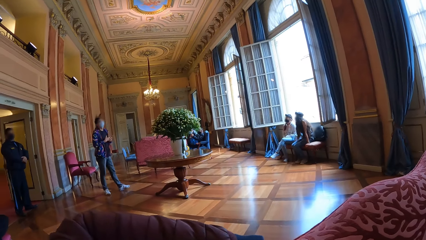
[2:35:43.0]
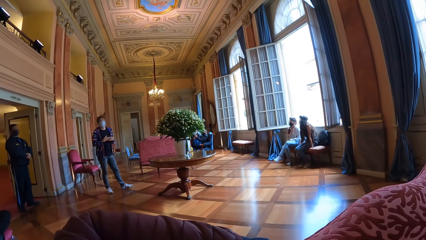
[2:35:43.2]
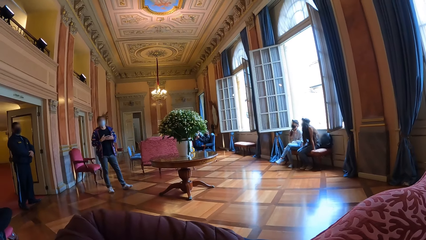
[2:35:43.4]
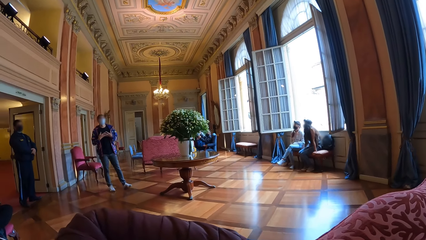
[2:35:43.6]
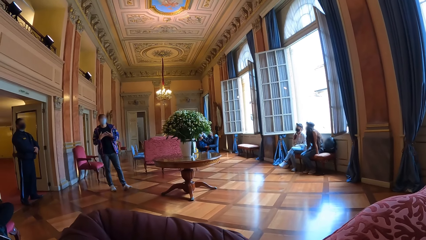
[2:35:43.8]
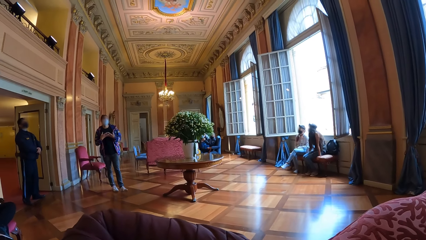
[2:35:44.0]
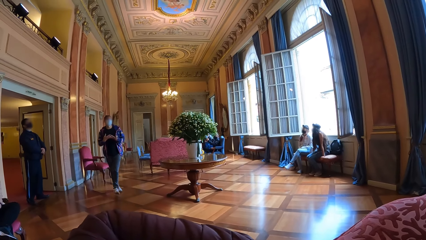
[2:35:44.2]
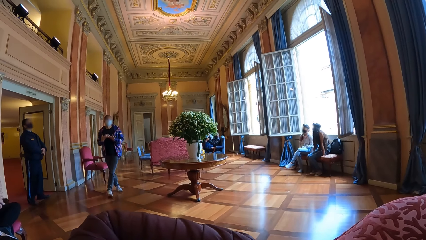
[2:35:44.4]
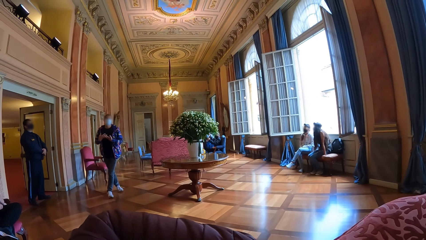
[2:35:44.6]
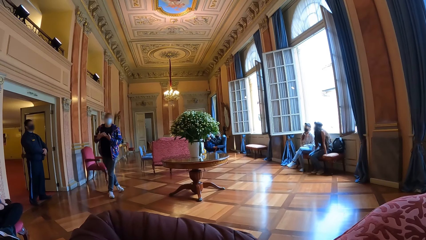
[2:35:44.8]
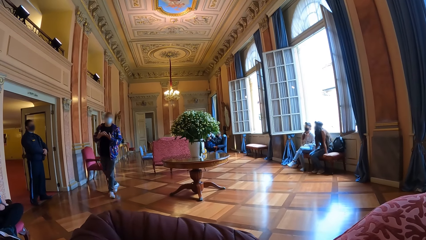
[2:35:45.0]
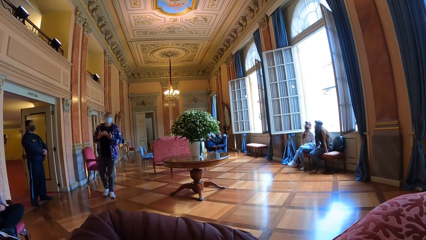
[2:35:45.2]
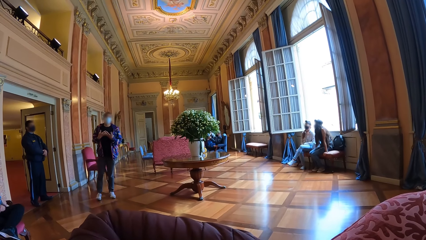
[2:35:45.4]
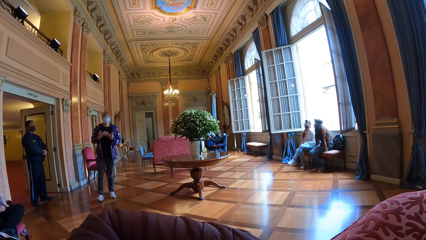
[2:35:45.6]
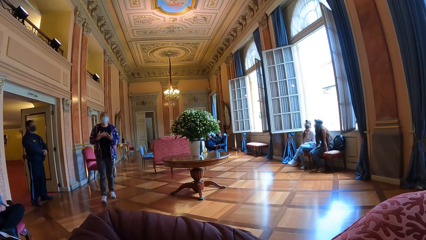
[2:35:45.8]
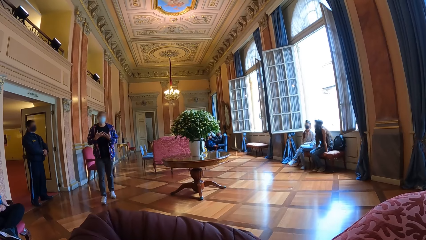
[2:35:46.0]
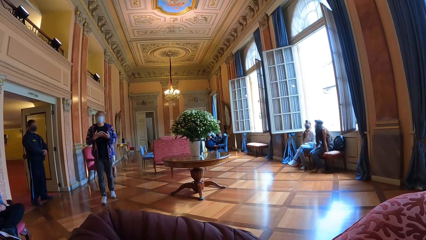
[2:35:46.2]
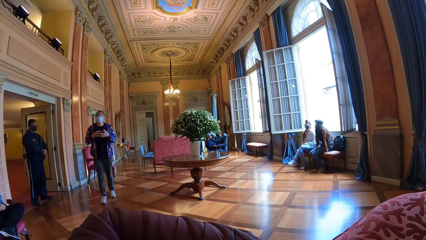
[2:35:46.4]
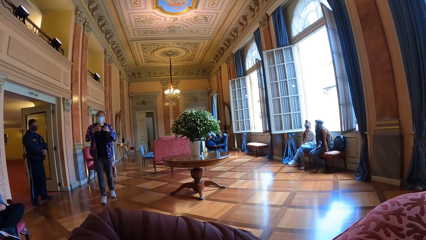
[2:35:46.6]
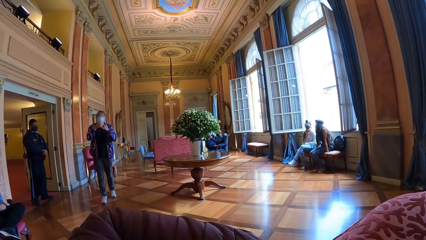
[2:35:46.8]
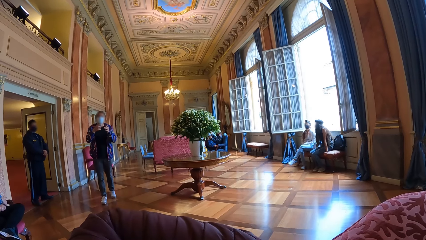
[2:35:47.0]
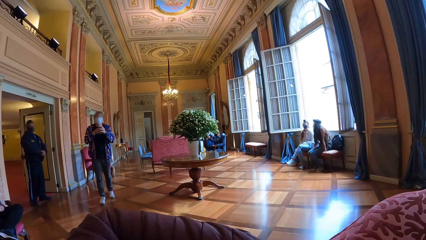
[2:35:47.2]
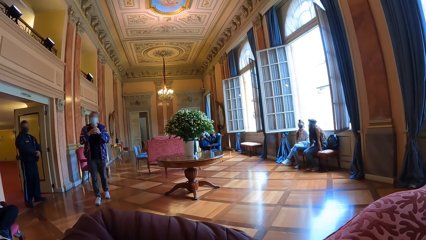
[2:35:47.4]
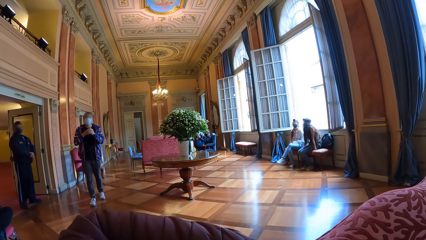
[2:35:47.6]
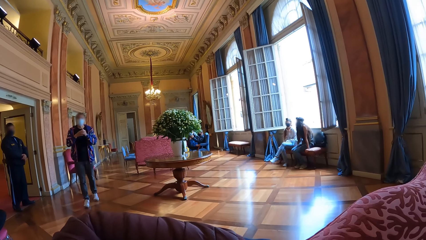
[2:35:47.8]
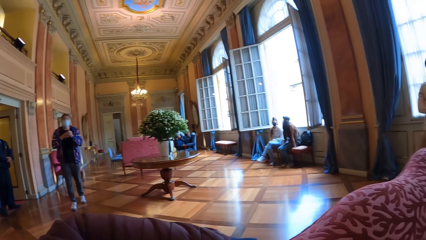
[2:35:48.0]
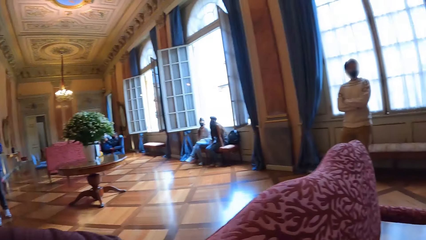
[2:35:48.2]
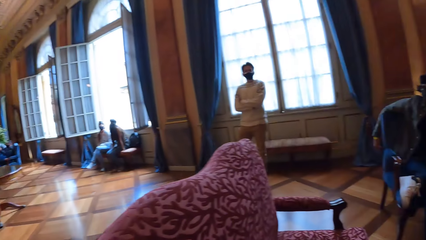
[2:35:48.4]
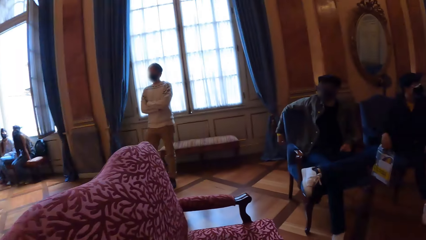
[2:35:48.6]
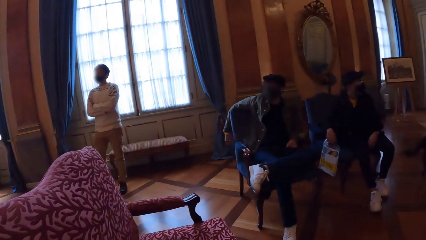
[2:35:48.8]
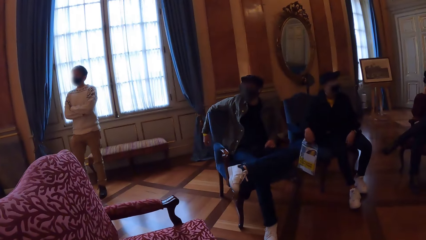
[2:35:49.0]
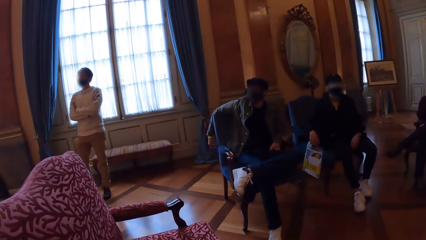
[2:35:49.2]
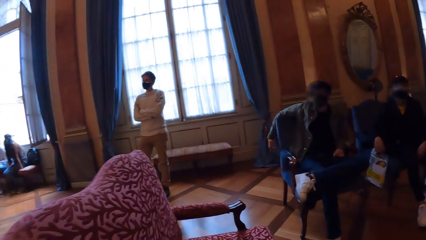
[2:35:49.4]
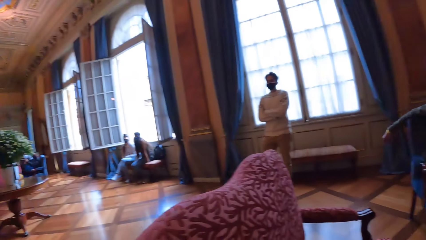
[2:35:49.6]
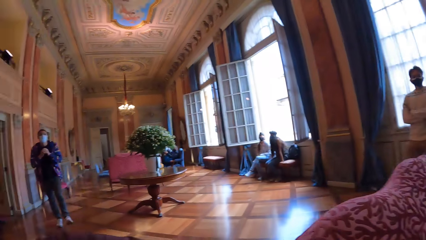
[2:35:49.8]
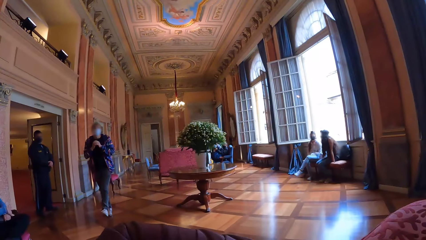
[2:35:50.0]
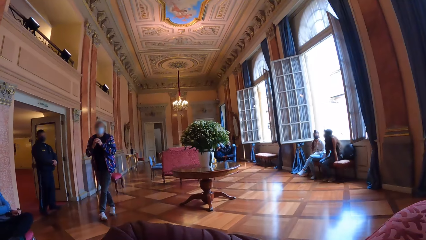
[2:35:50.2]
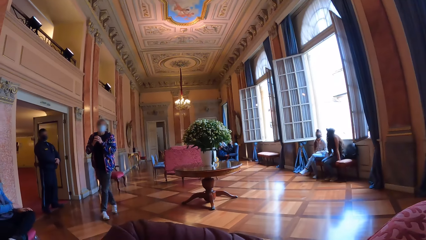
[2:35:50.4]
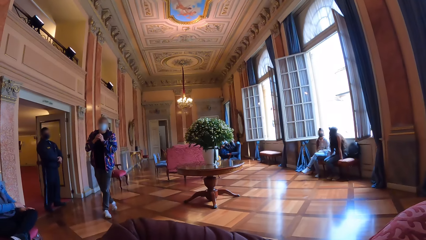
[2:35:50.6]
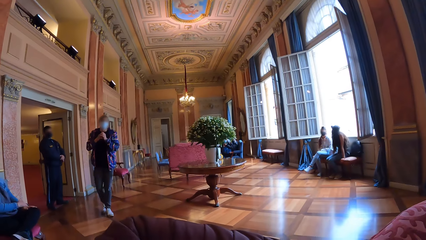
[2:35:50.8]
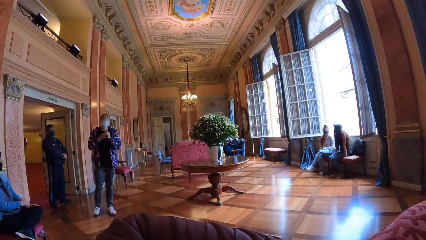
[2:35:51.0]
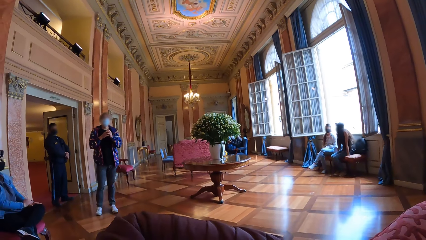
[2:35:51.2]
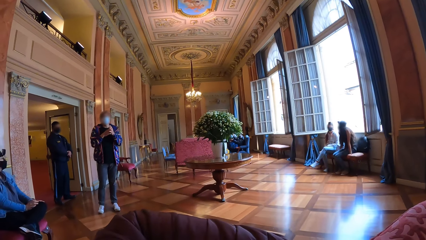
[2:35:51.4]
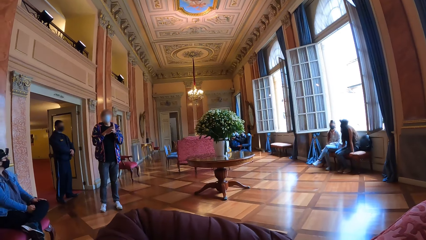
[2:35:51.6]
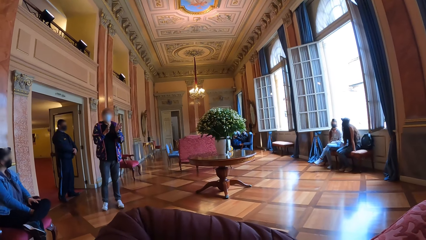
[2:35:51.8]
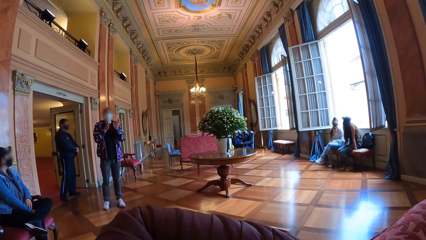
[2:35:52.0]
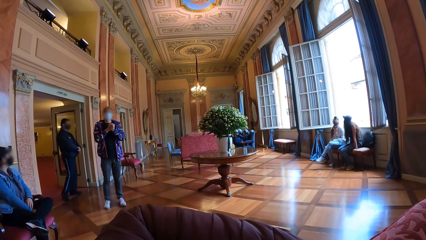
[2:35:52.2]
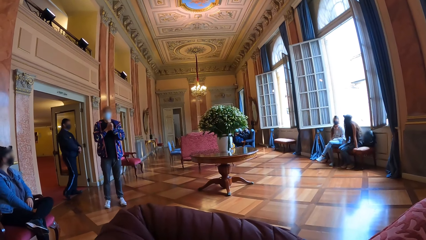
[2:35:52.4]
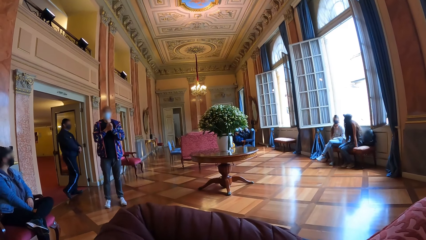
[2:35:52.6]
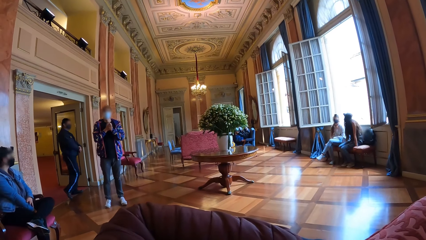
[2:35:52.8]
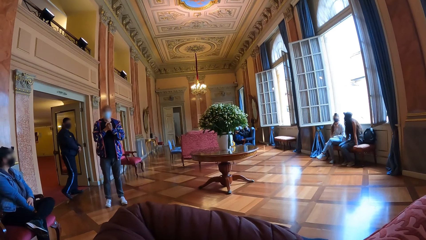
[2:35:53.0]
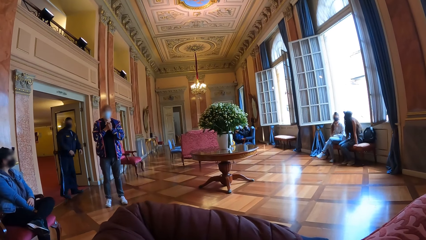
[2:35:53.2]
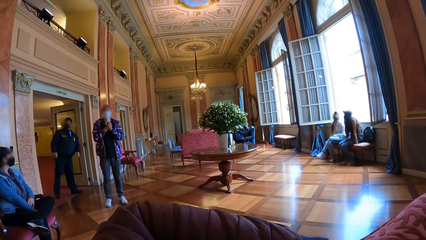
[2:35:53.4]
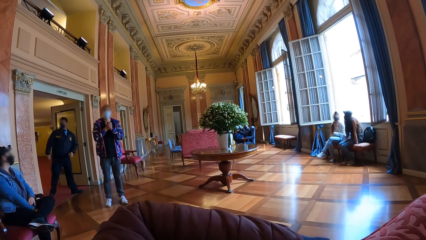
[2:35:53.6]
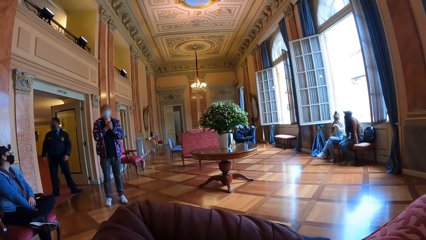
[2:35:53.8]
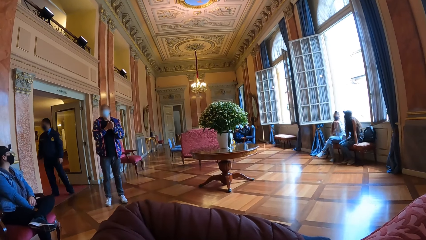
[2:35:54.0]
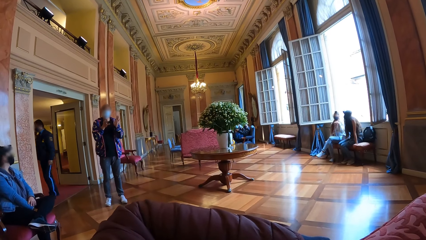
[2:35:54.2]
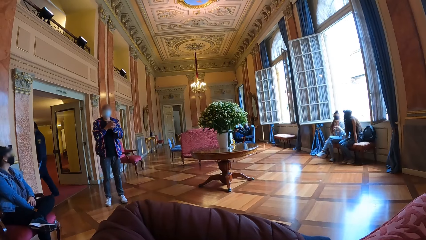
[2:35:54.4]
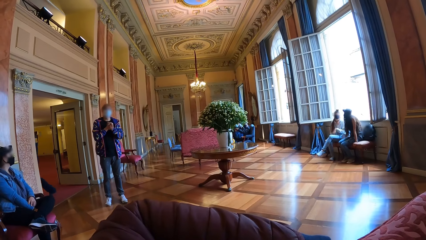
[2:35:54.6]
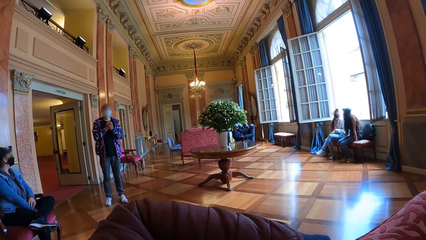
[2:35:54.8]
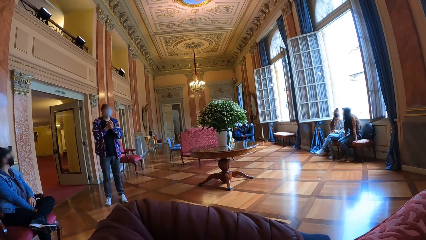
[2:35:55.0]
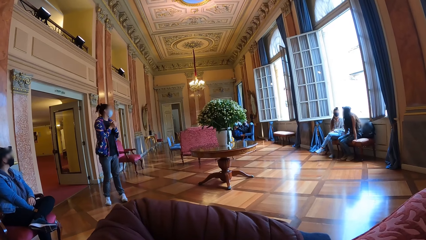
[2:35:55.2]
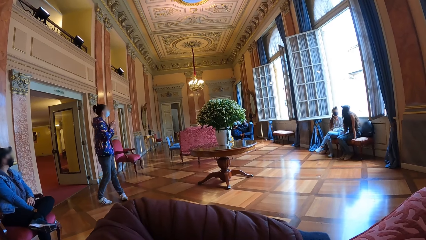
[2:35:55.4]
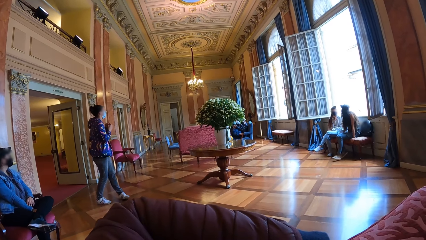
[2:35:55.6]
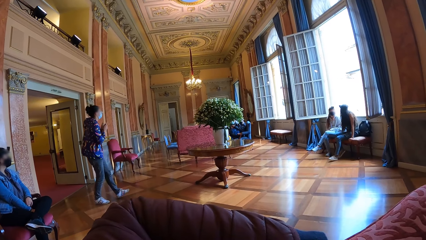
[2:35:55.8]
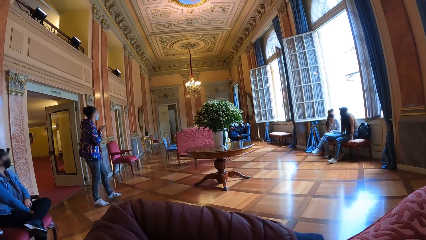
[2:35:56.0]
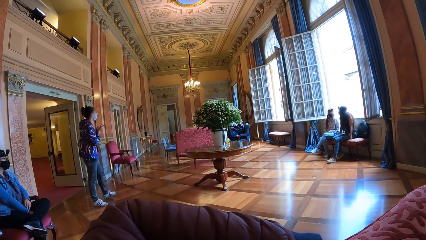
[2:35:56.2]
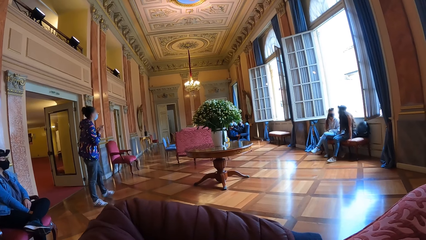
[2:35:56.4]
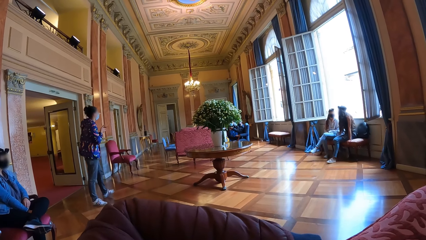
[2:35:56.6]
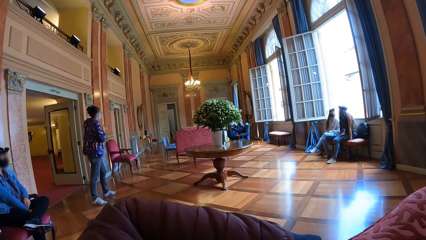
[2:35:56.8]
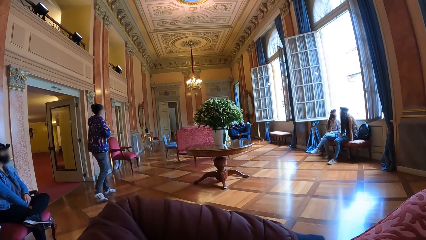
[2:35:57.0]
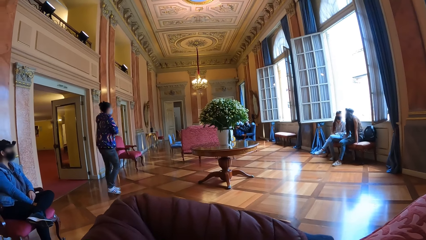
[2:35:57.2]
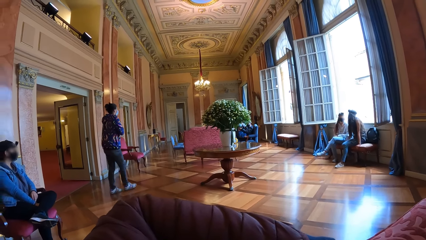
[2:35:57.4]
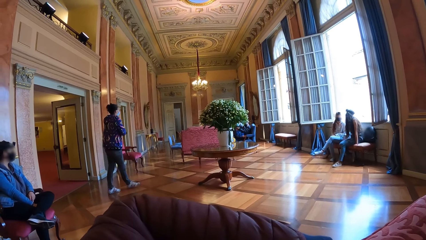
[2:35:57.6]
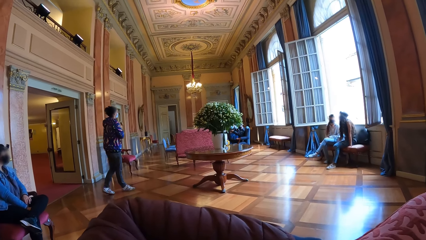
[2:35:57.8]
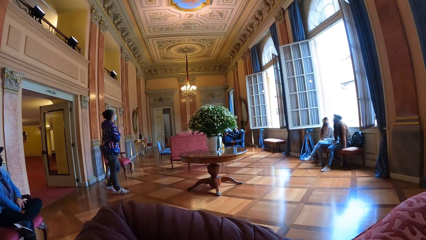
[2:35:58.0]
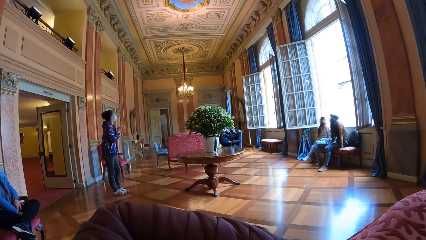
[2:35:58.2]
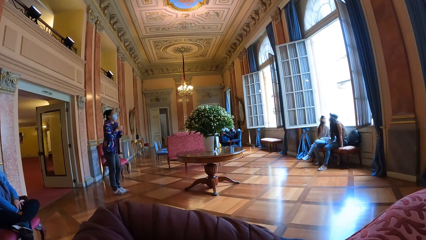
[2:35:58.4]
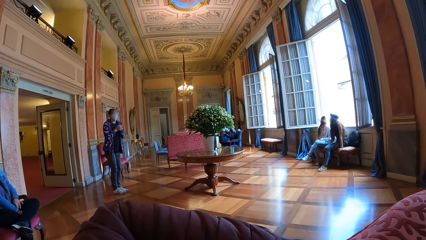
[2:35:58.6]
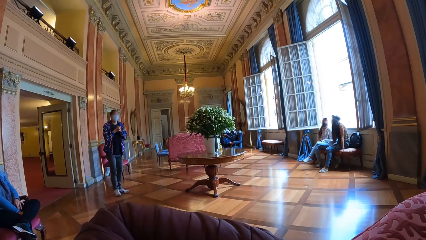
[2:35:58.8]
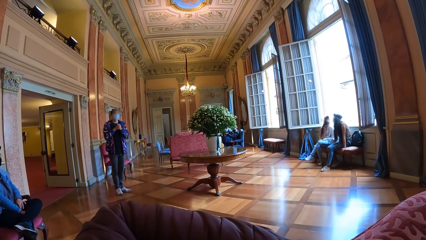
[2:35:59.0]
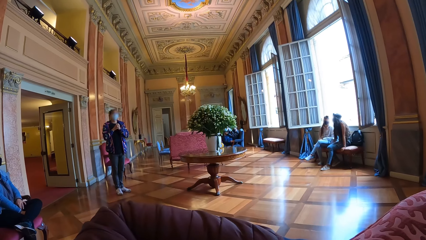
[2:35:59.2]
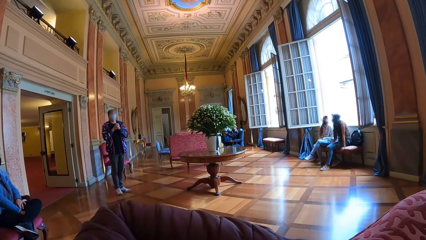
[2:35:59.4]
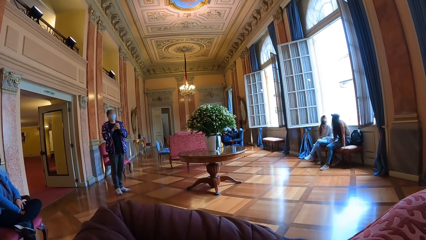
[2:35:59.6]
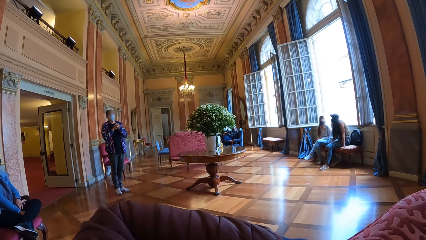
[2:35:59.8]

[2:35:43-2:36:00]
A person walks around the room. The person talks with the people around the room and looks around. The person talks with the people around the room. The person walks around the room.
